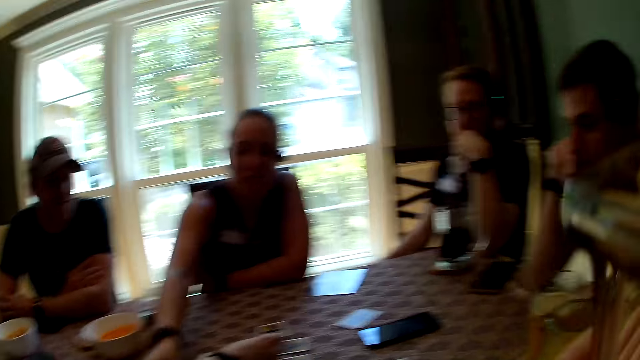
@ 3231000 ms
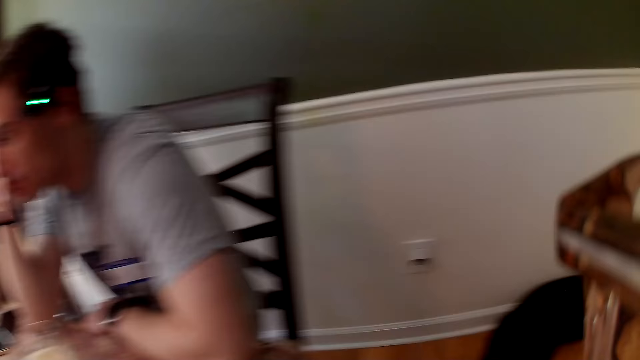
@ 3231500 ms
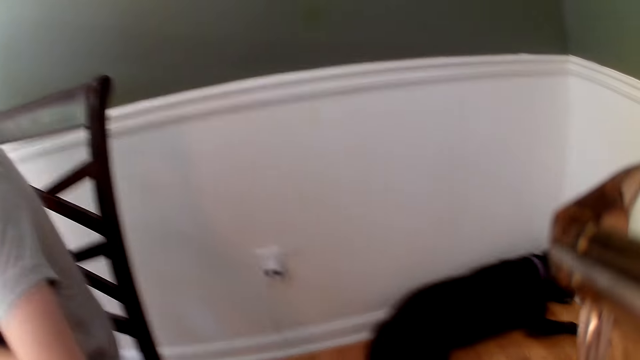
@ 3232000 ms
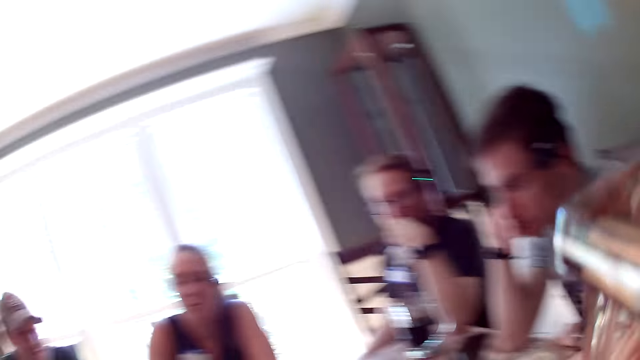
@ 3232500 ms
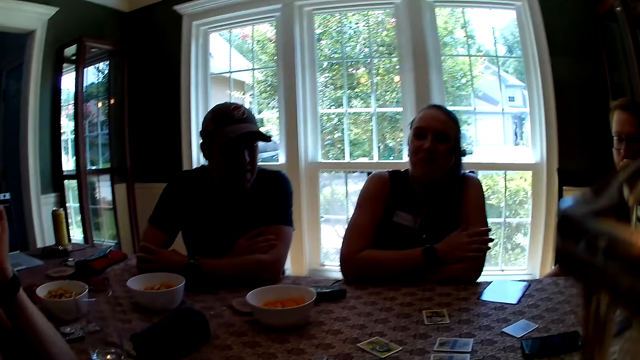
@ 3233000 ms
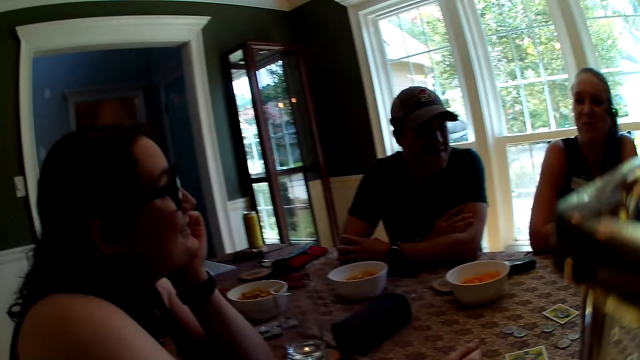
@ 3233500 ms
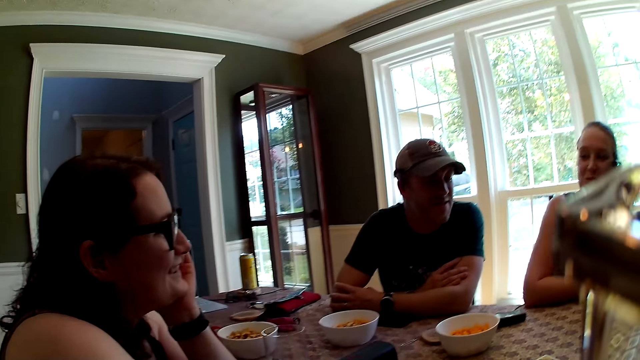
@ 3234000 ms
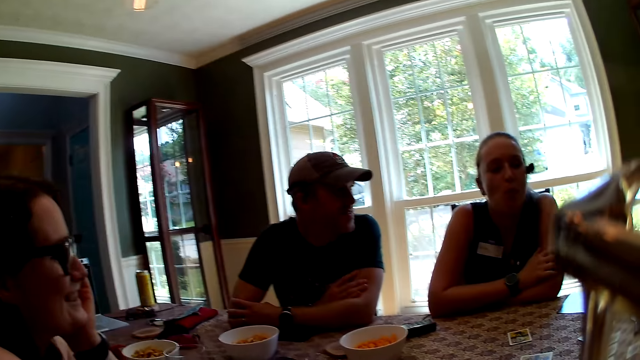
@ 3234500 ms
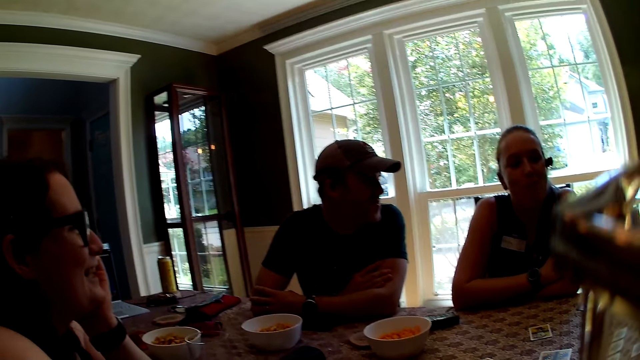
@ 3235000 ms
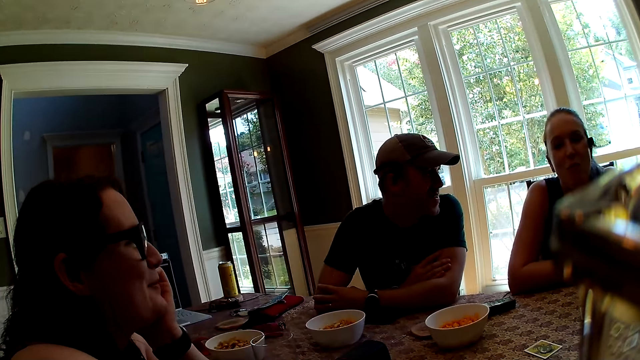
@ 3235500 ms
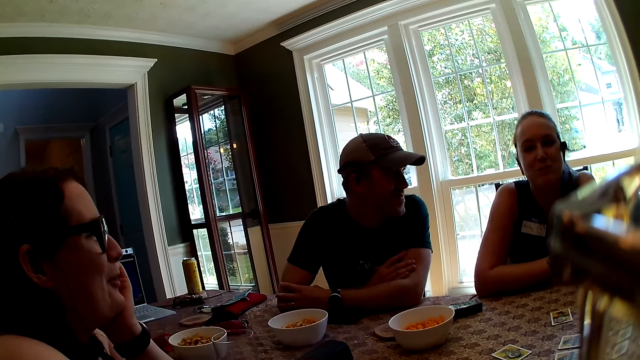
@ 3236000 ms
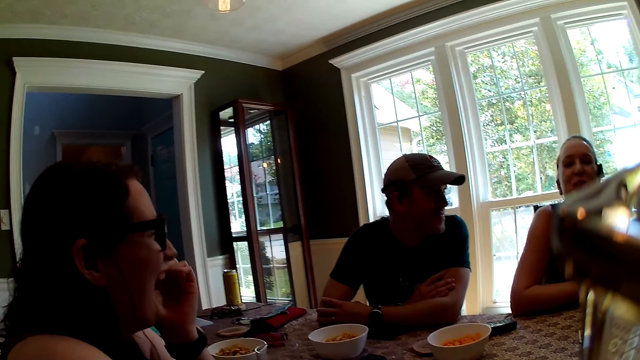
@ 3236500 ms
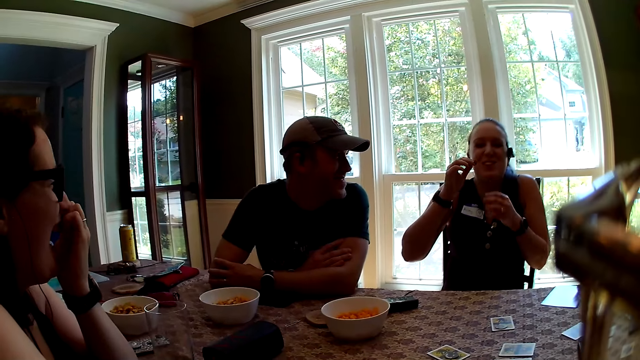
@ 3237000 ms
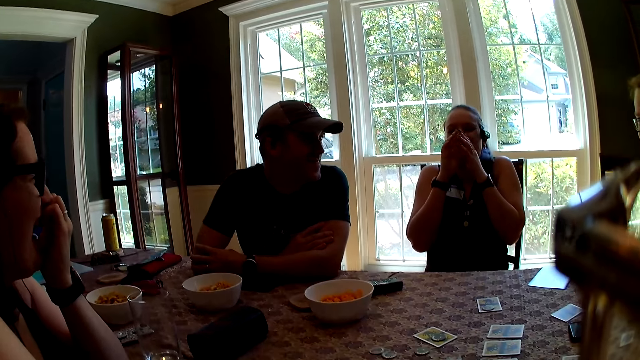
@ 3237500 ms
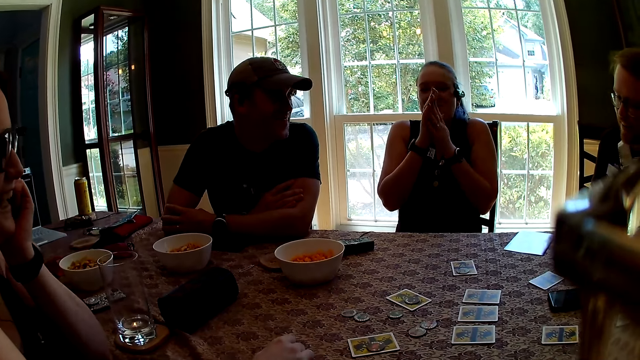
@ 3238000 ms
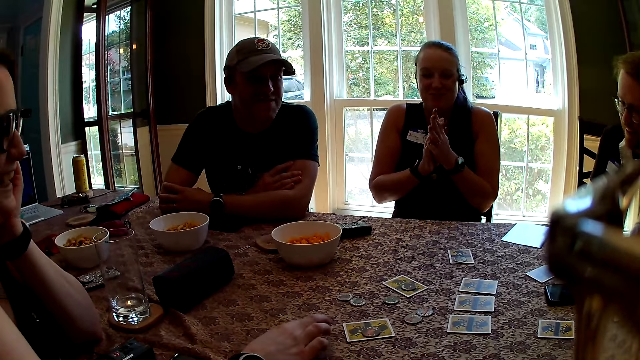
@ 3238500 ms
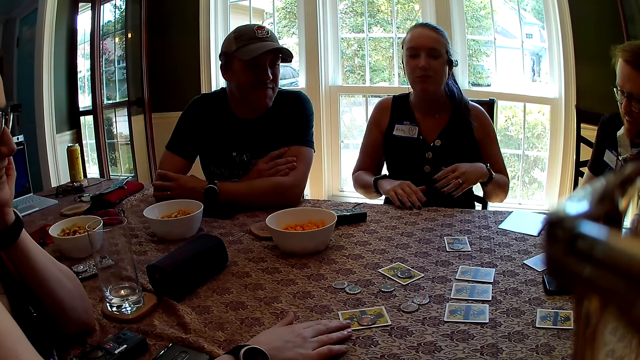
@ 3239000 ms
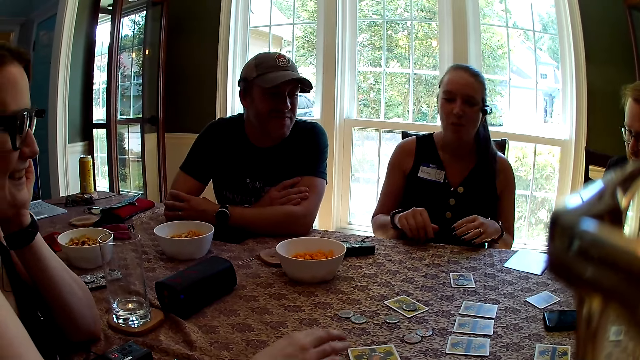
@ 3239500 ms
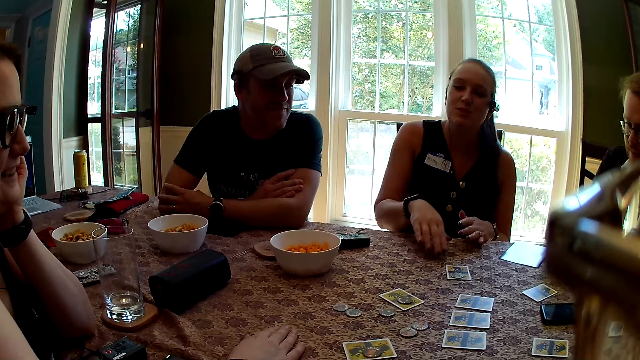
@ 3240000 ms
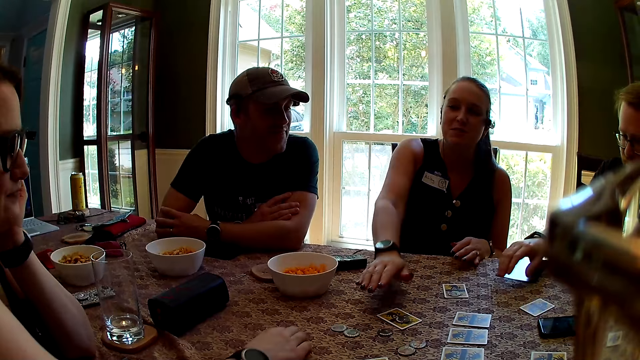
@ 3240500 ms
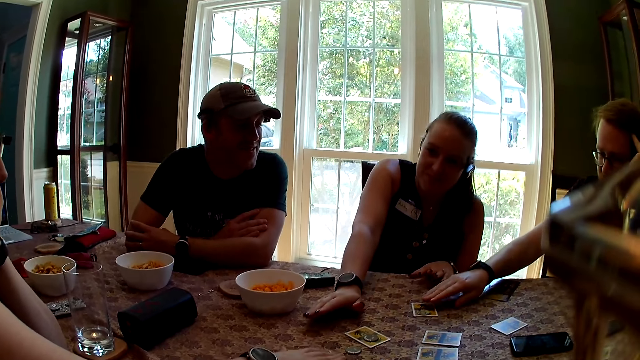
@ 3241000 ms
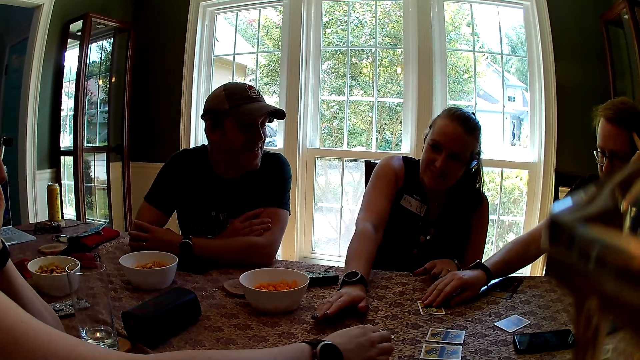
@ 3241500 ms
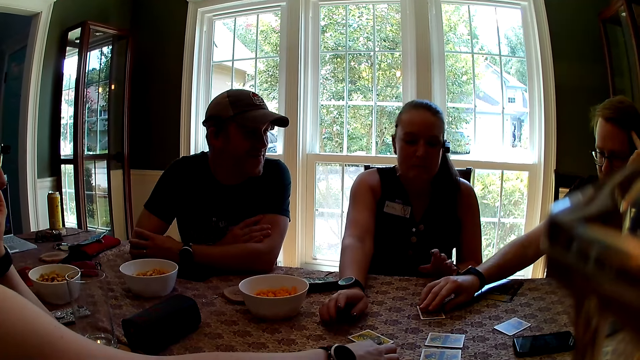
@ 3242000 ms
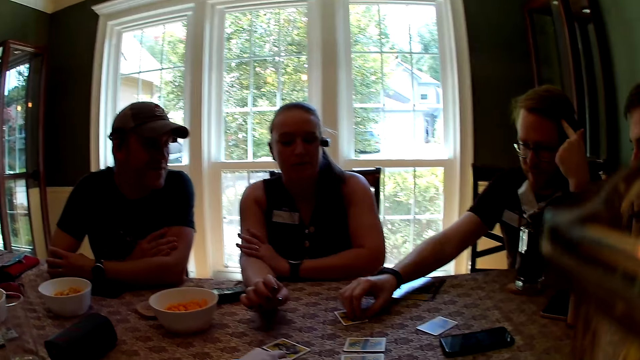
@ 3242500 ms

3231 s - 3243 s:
The woman drops the card on the table with her right hand. The camera wearer looks around. Another woman converses with the first woman. The first woman covers her mouth and rubs her hands. The other woman moves a card with her right hand on the table. A man picks a card from the table. The first woman picks a card. The other woman touches a token on the table with her right hand. The man touches the card with his right hand on the table.

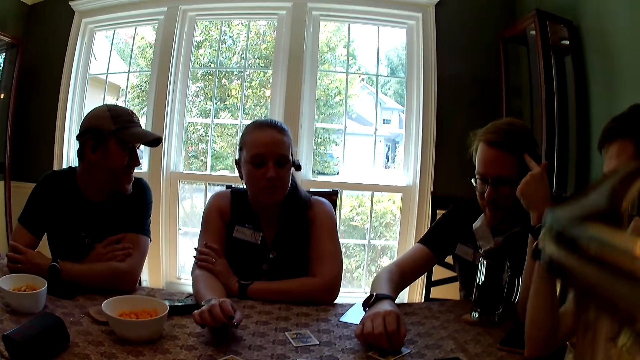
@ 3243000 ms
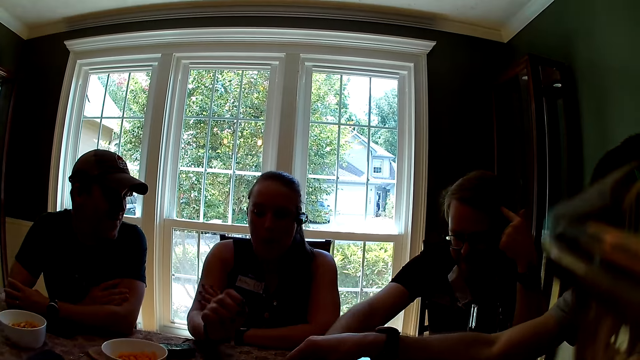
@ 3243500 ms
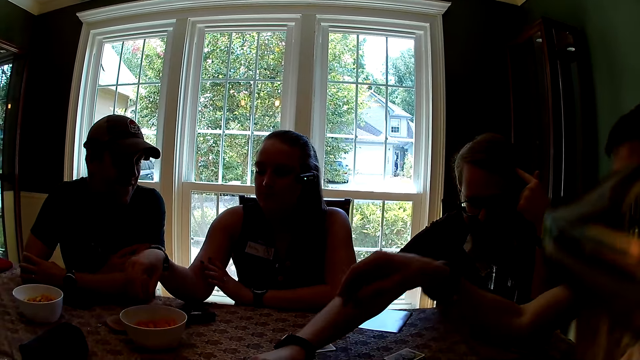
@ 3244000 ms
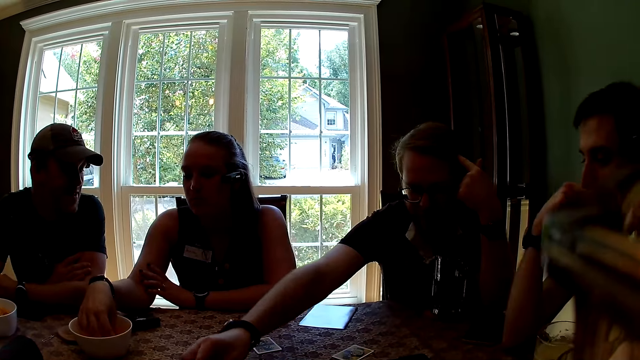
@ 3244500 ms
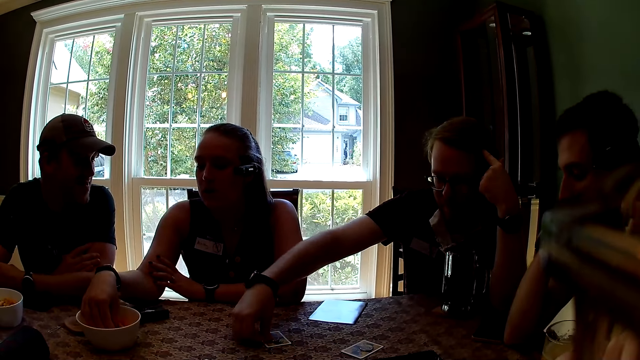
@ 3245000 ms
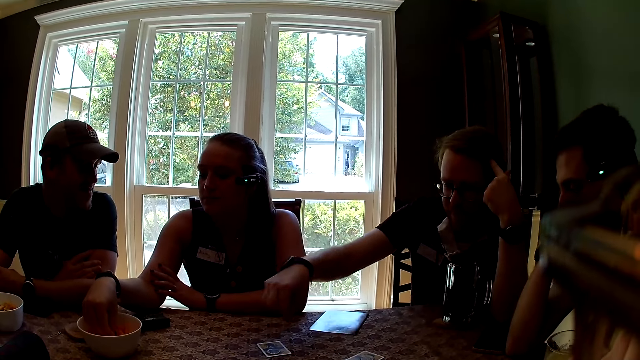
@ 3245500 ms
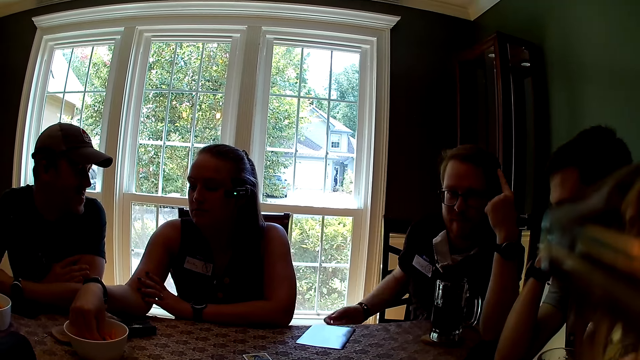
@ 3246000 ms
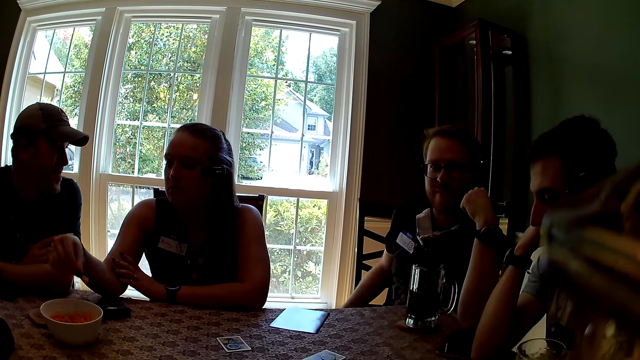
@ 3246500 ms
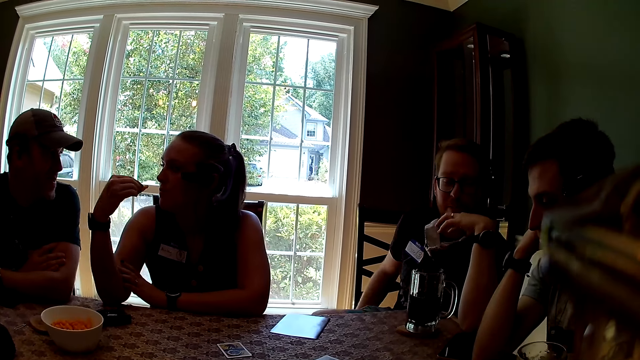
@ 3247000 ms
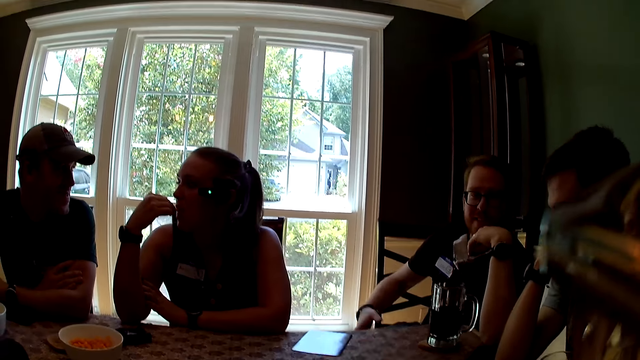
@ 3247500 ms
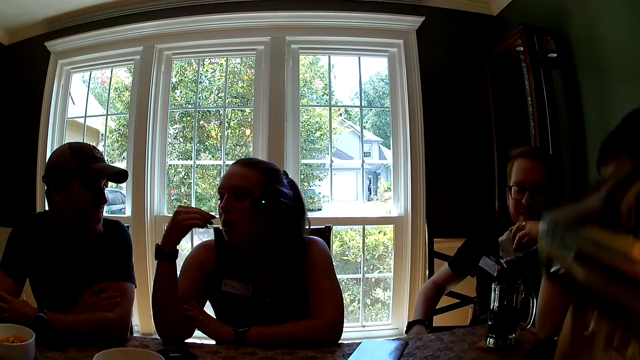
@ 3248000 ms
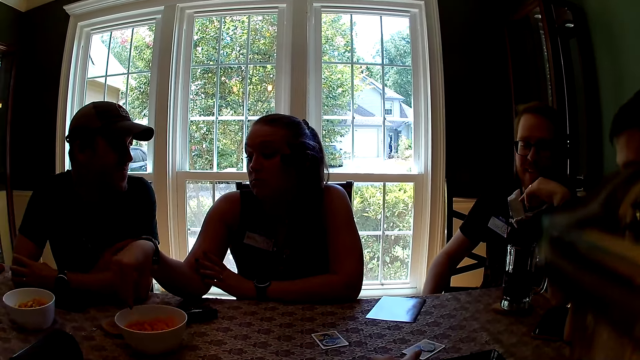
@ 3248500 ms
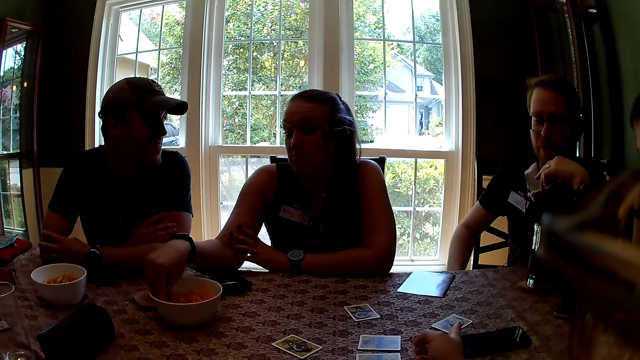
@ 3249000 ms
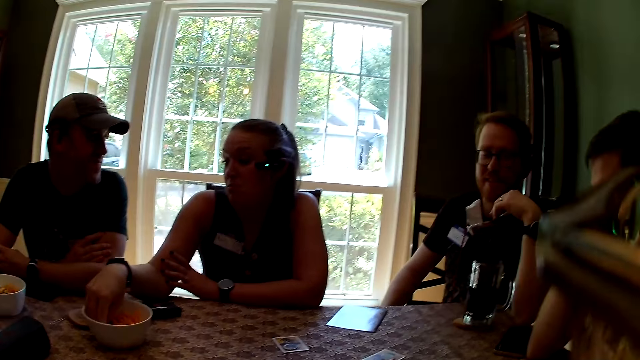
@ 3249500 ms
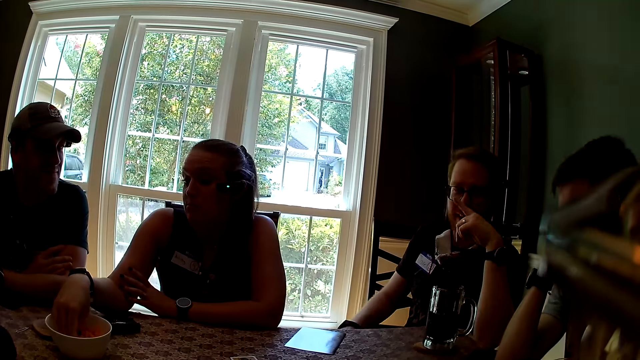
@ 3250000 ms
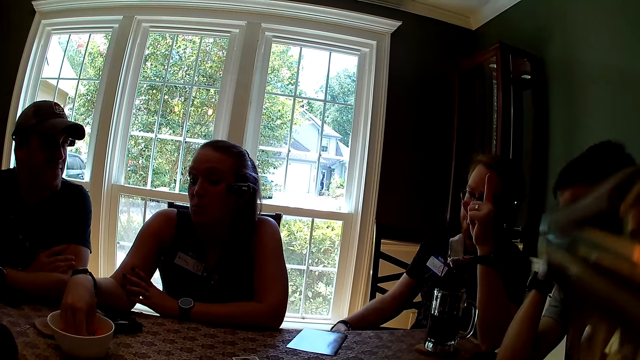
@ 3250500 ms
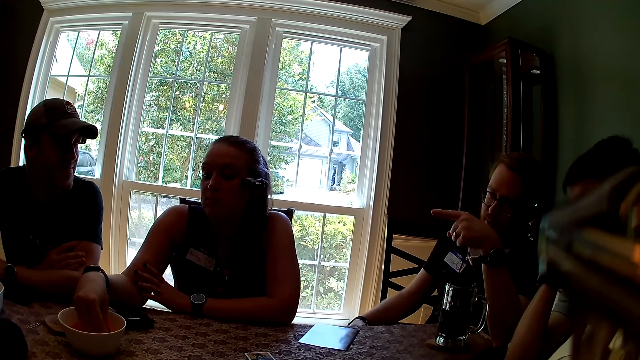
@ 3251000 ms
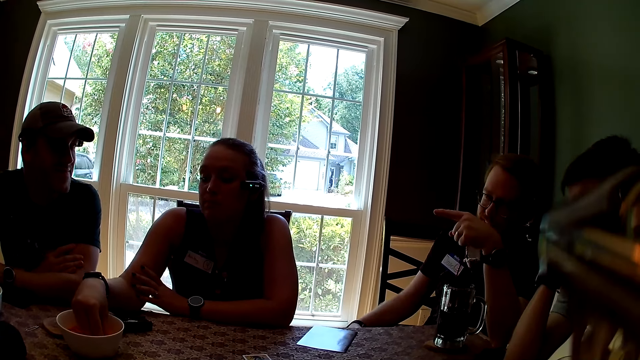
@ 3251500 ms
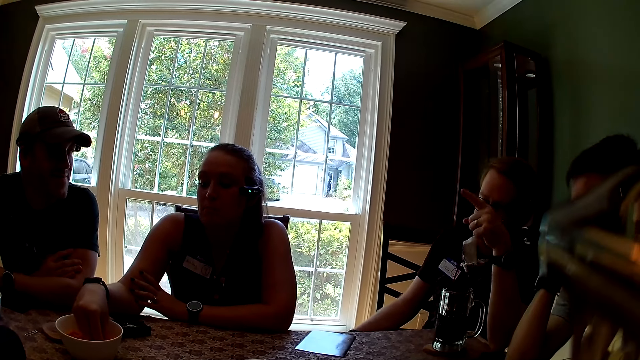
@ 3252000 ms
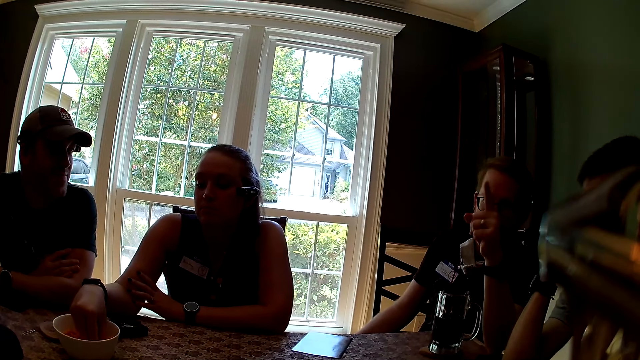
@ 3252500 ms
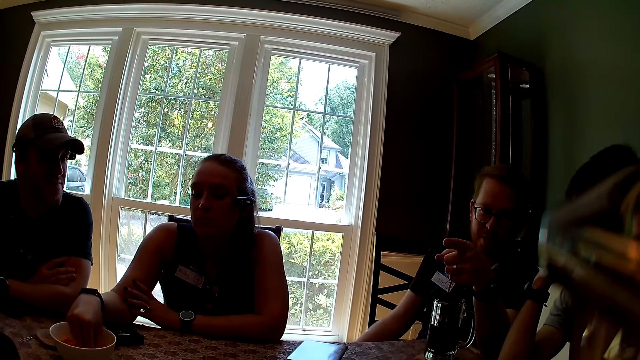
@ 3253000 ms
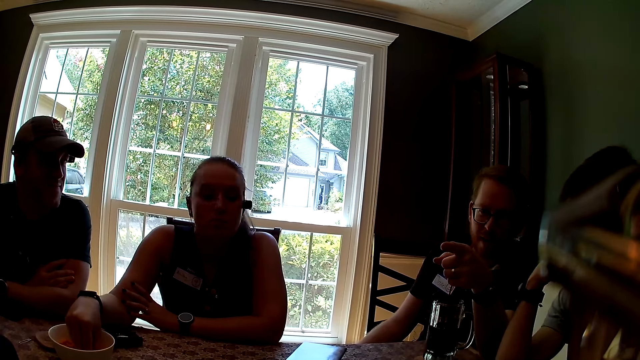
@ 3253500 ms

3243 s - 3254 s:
A man picks a card from the table. Another man picks a card. The first man moves a token on the table with his right hand. A woman puts her right hand in a bowl. The woman picks a snack from the bowl of snacks with her right hand. The woman eats the snack in her right hand. The woman puts her right hand in the bowl. The woman picks snacks from the bowl. The first man points to another man with his left hand. He points to the man with his left hand again.
